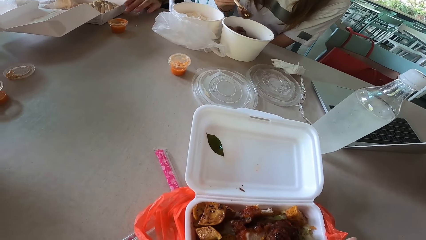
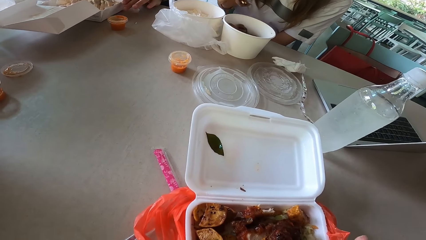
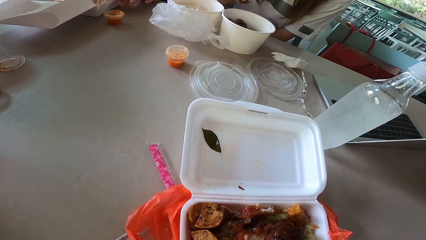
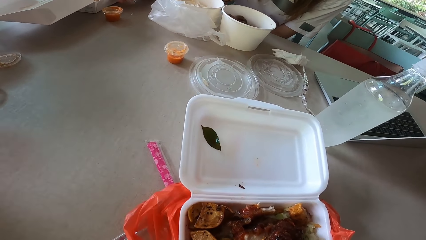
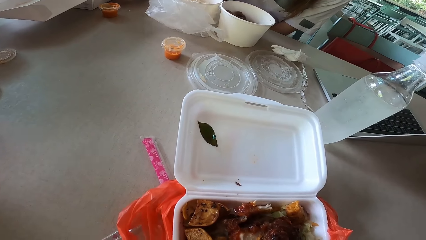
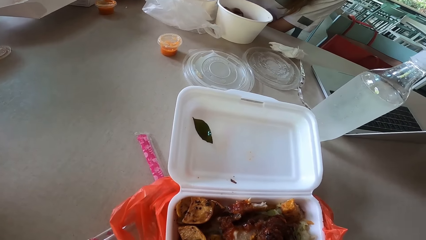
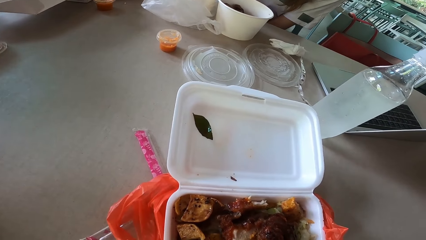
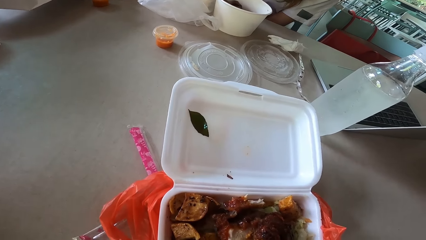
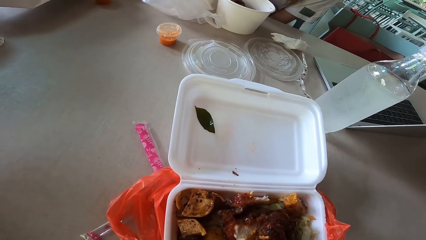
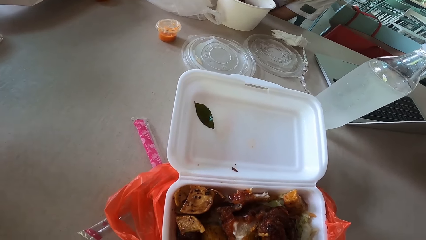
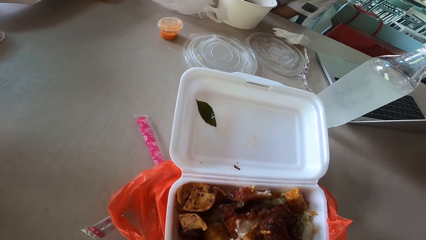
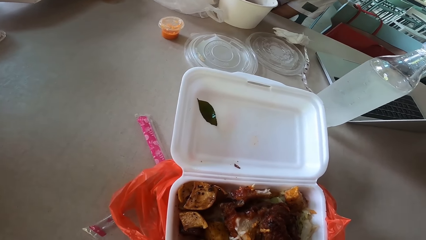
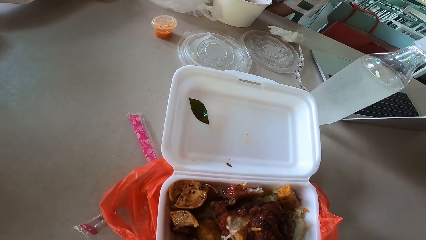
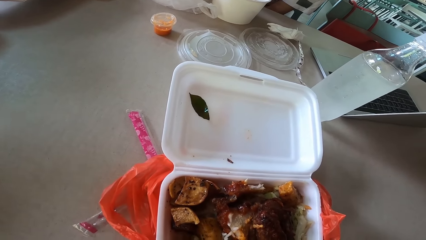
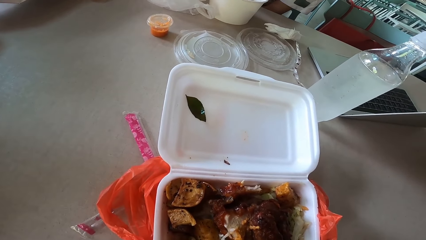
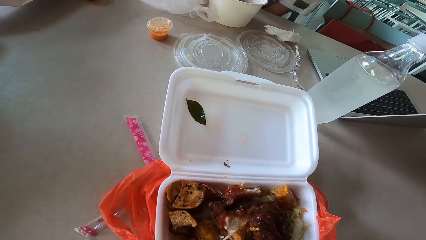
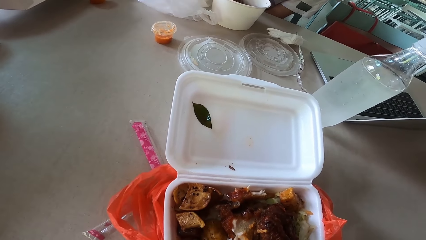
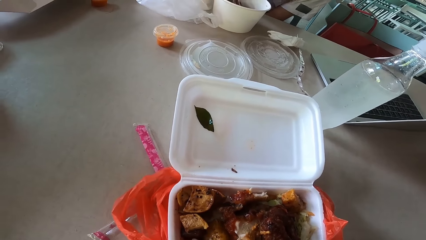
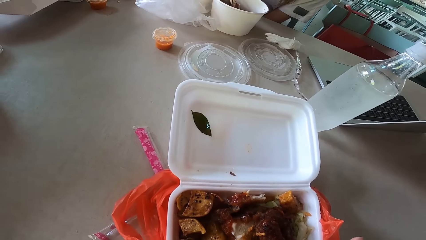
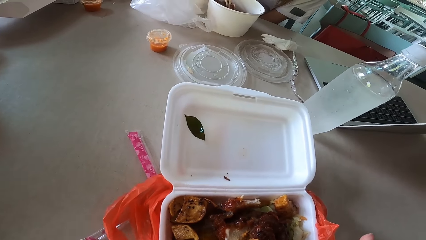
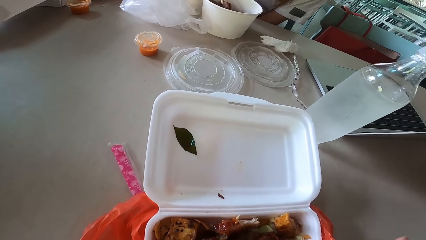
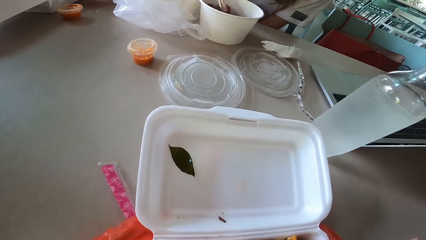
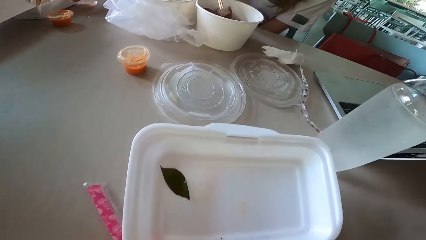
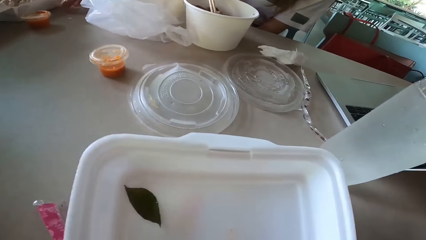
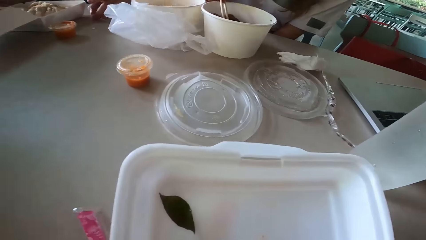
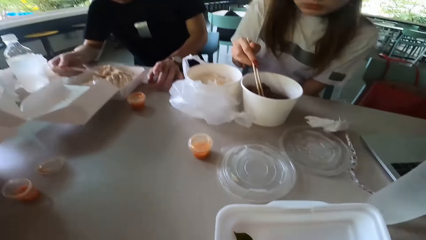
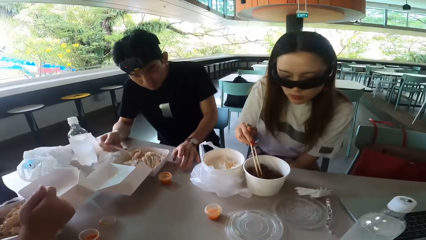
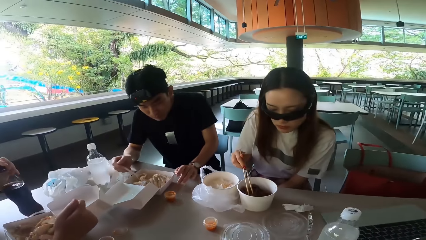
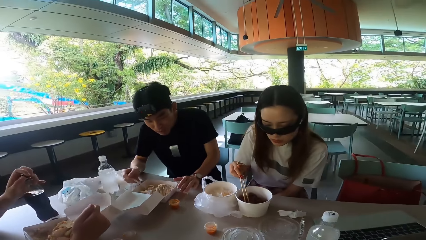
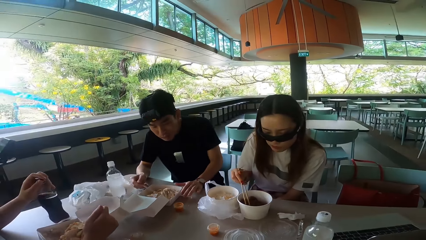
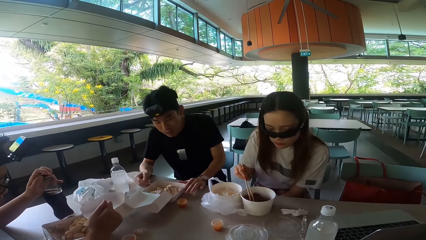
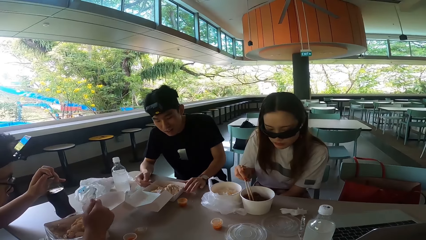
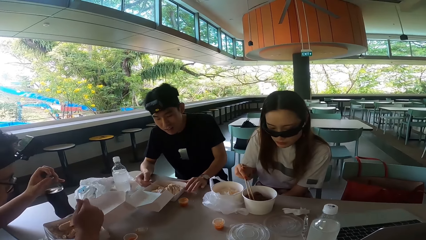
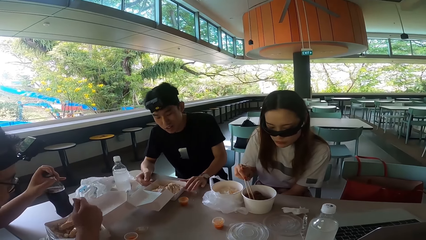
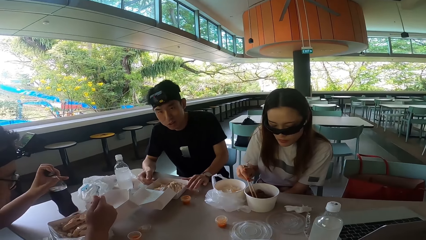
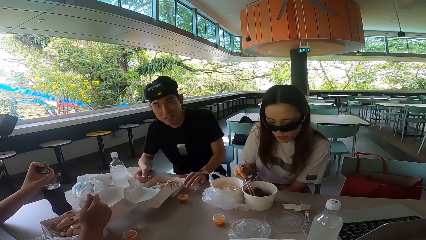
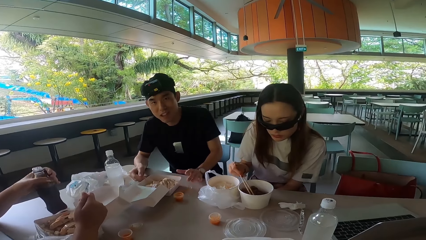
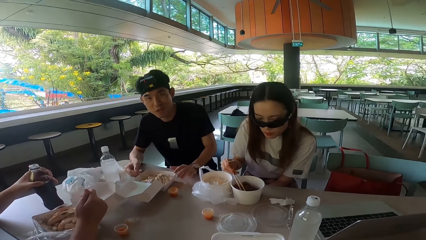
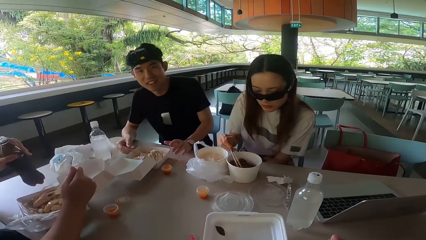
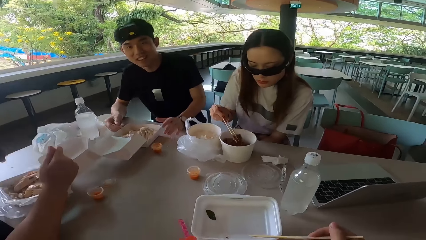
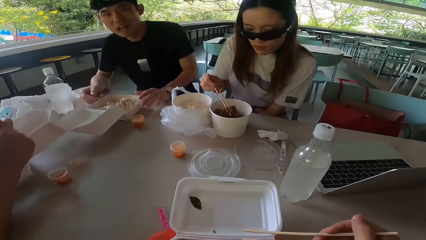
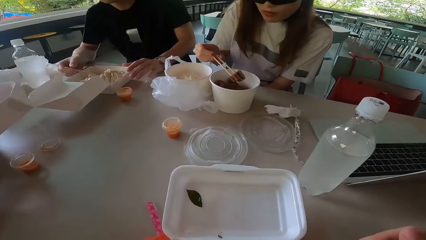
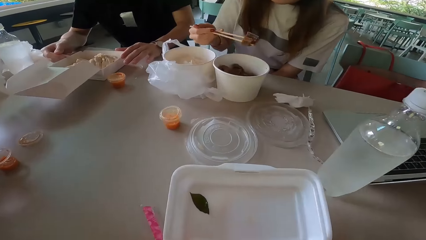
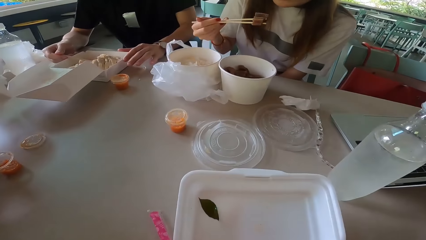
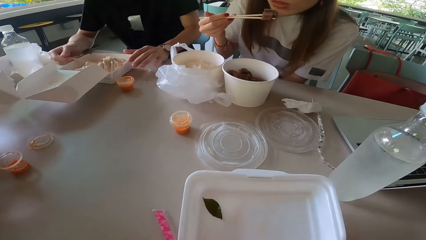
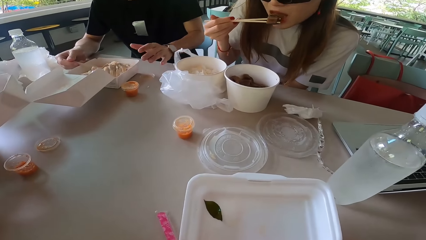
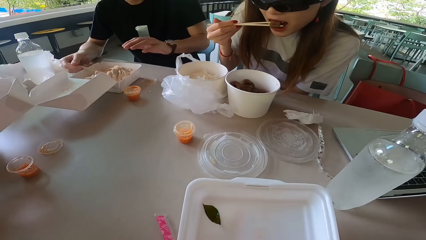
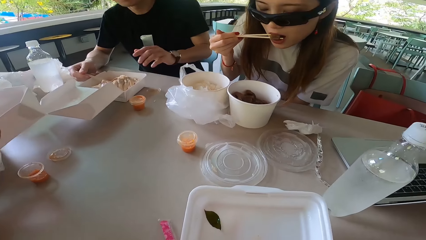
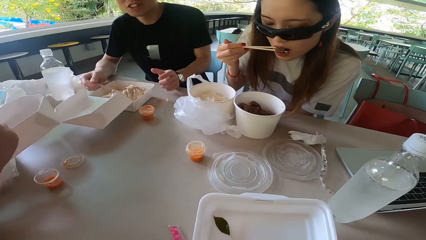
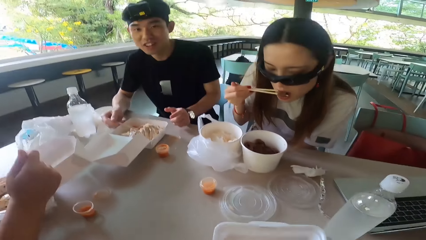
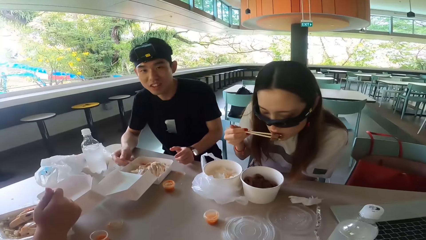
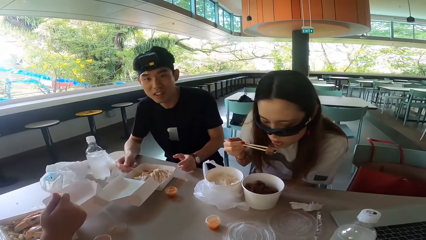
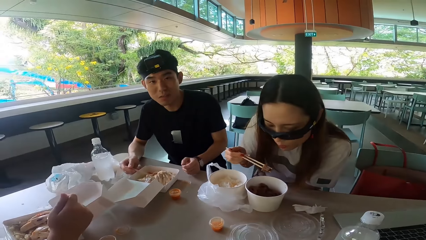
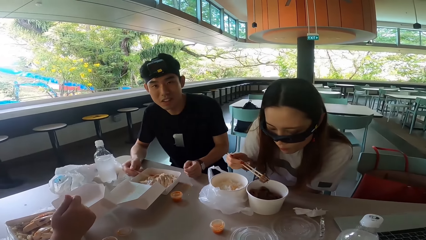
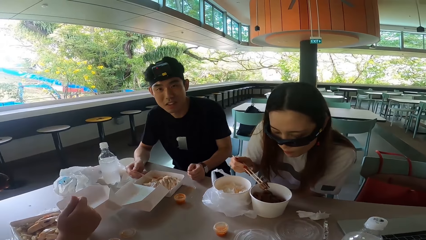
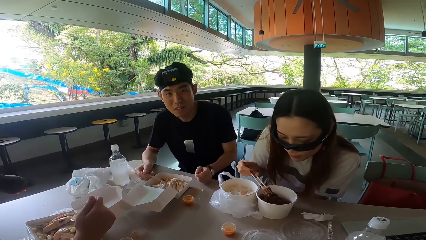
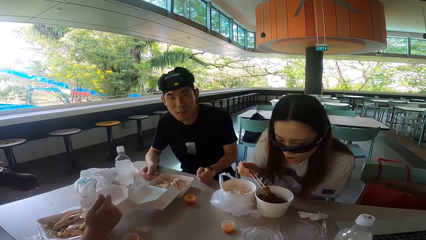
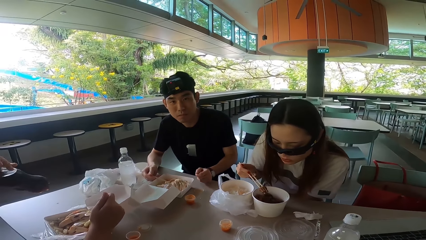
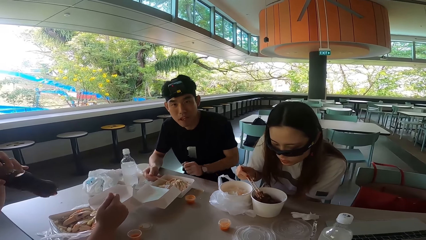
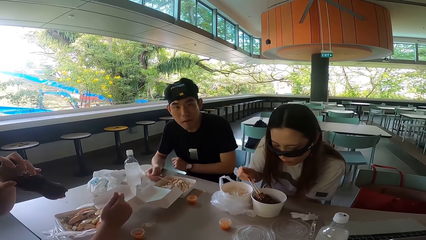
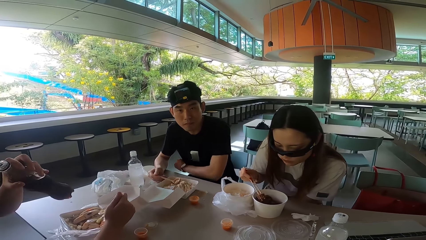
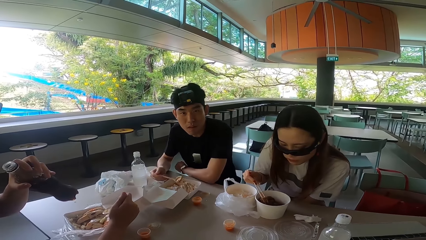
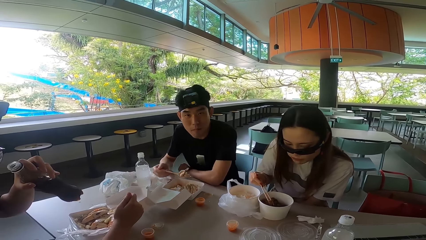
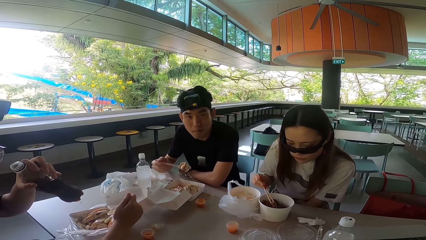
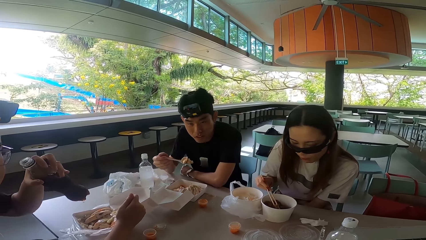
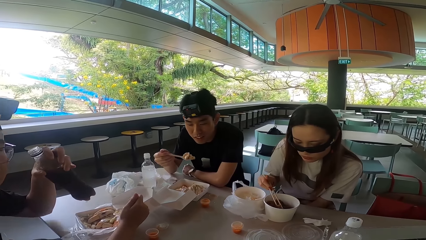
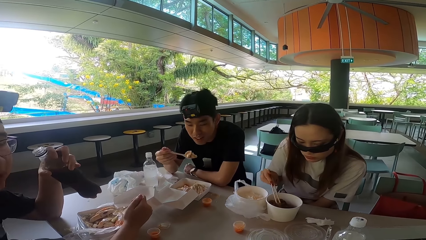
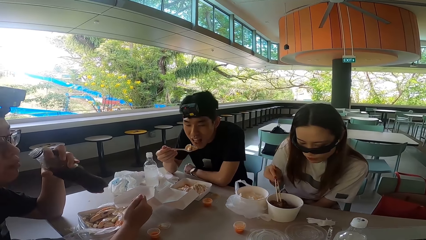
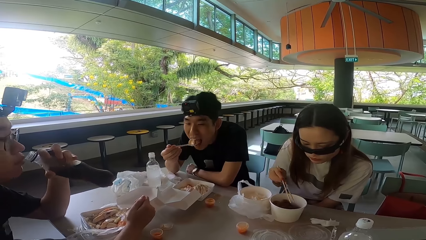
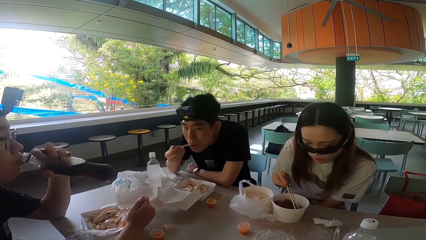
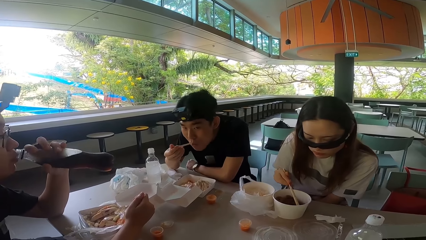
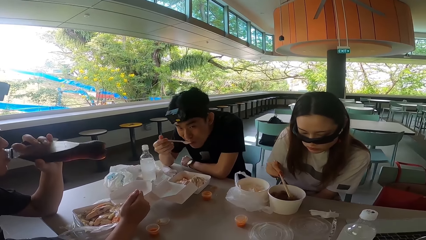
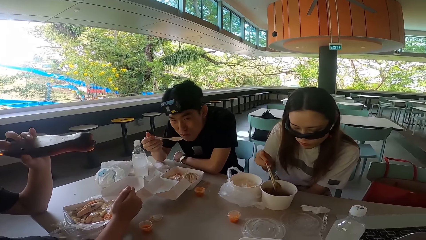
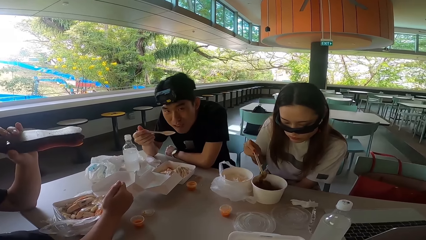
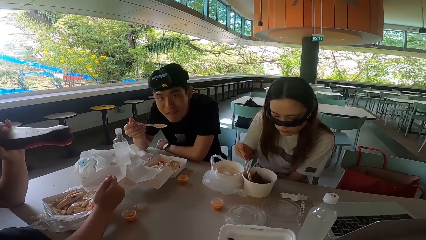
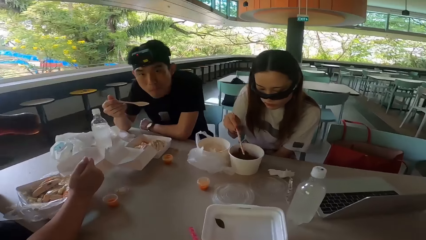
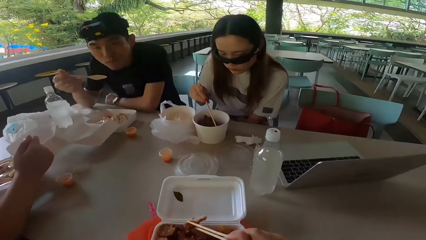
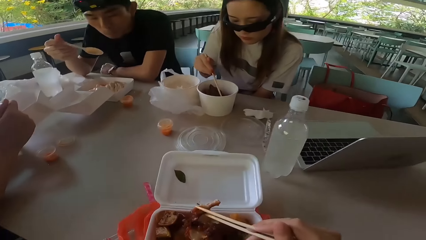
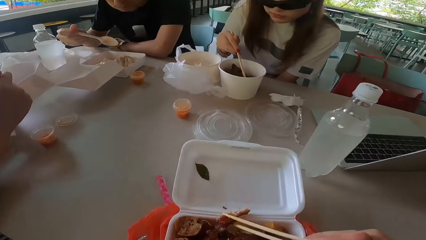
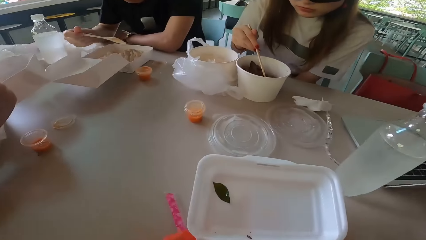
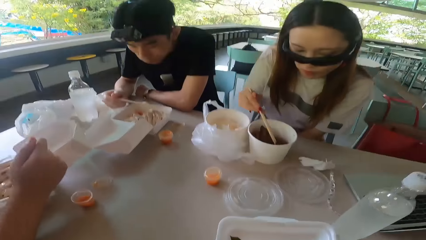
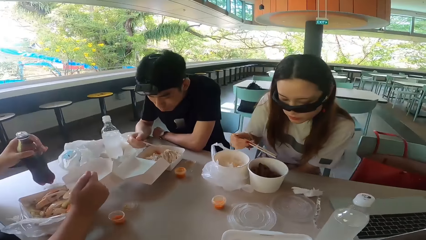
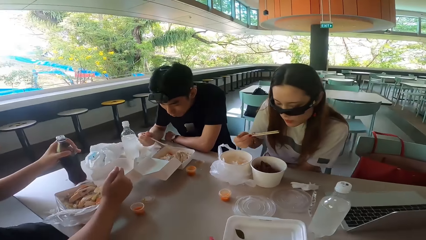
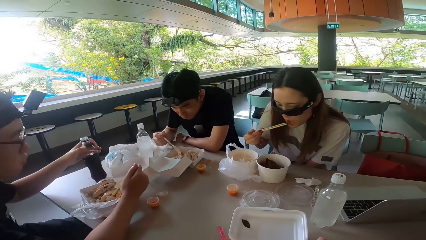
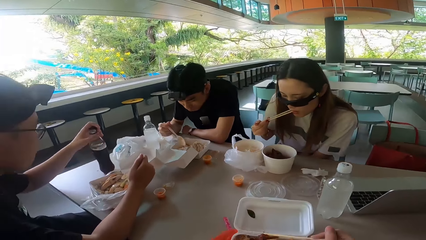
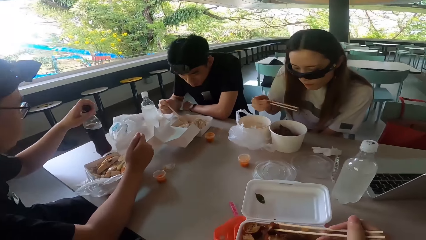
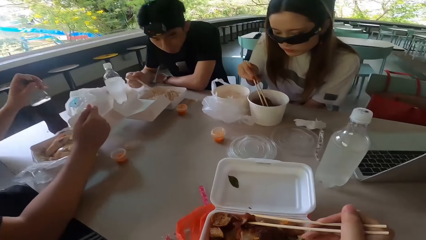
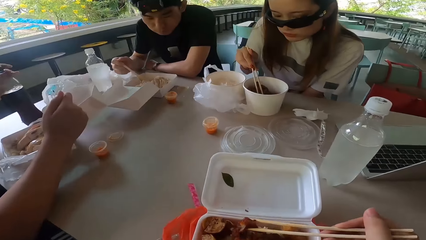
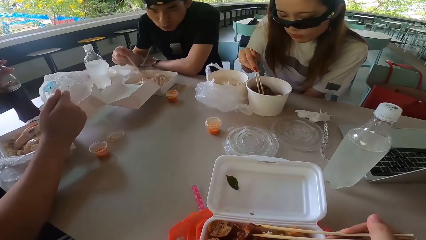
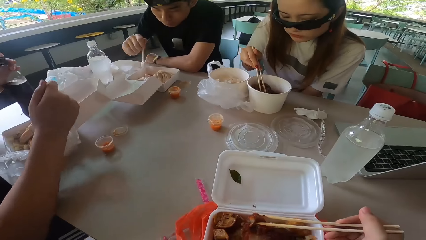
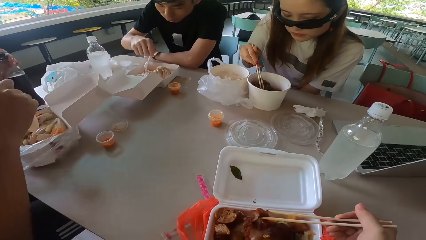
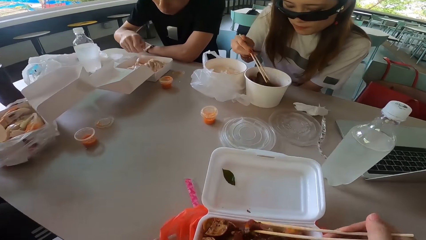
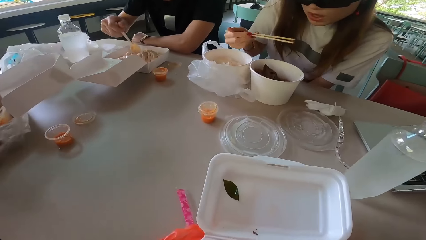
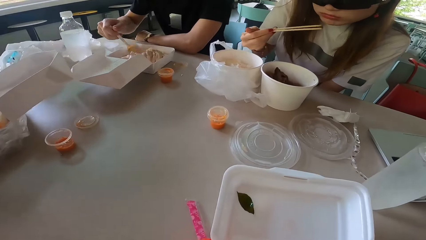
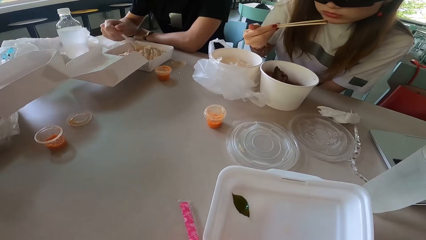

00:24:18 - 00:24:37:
A man touches a food box. A woman picks something with chopsticks. The man sways his hand. Another man opens a bottle, drinks something, and picks up the bottle. The first man talks to the camera wearer. The woman eats something. The first man gestures his hand. The woman puts something in the bowl. The first man rests his hand on the table. The other man moves the bottle away from the mouth. The first man eats the rice. The other man drinks soda from the bottle and turns forward. The woman moves something. The first man talks to the camera wearer, the woman and the other man. The woman picks something with chopsticks. The camera wearer holds meat with chopsticks. The first man mixes something. The other man puts the bottle on the table and closes the bottle. The woman eats something and puts the chopsticks in the bowl. The camera wearer moves something. The woman picks something with chopsticks.
